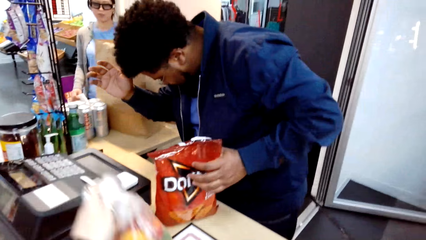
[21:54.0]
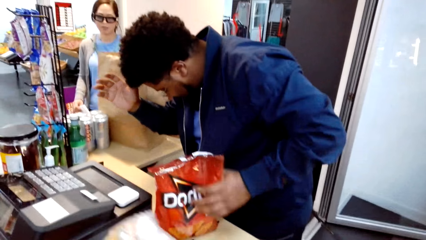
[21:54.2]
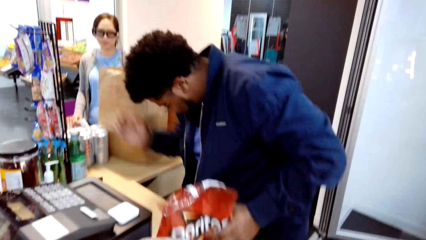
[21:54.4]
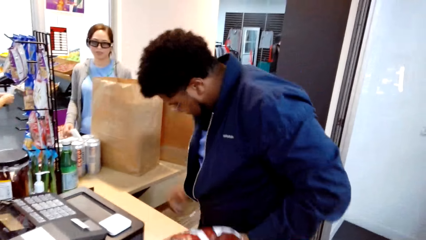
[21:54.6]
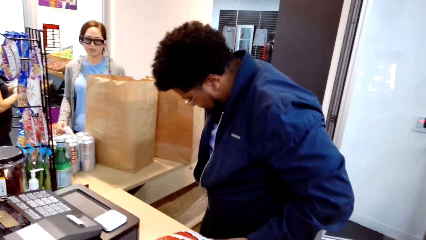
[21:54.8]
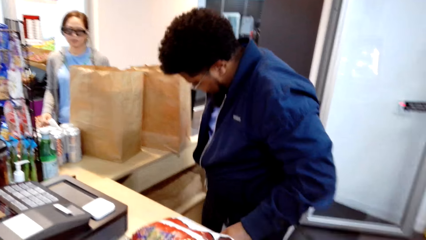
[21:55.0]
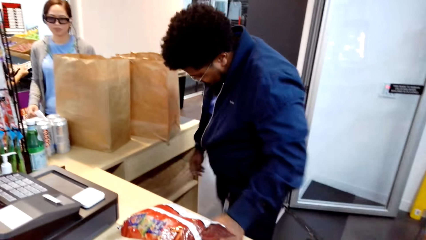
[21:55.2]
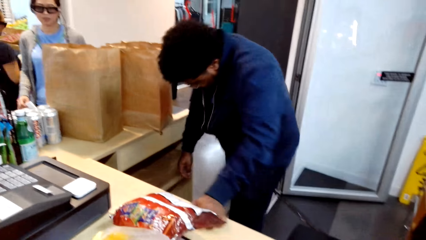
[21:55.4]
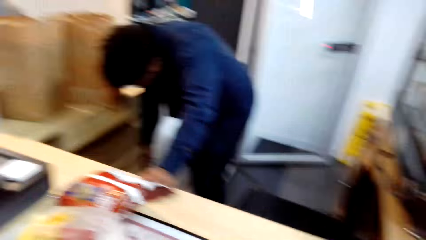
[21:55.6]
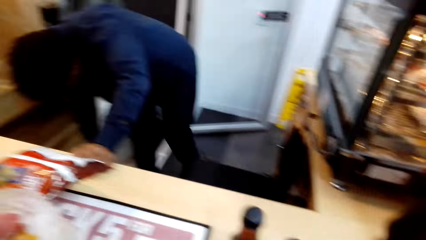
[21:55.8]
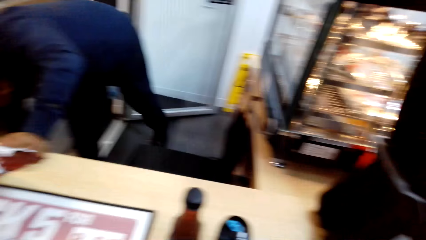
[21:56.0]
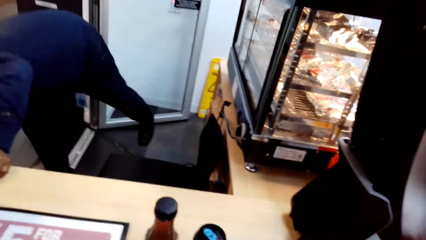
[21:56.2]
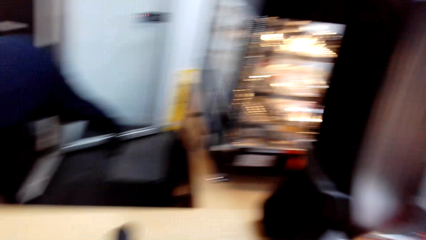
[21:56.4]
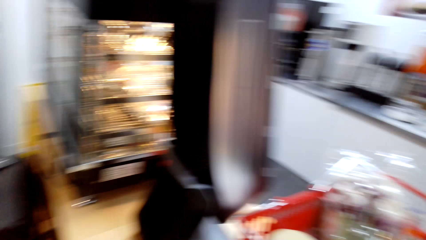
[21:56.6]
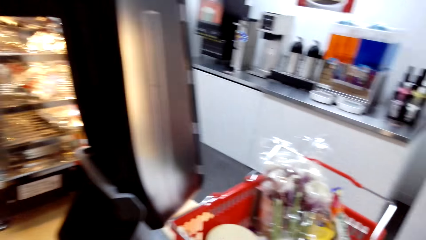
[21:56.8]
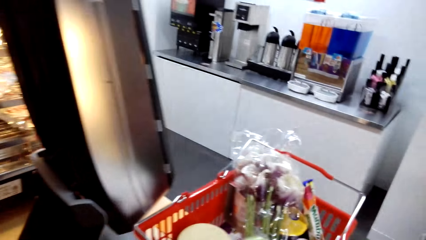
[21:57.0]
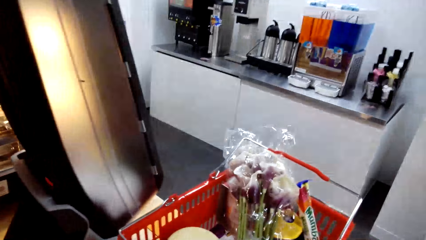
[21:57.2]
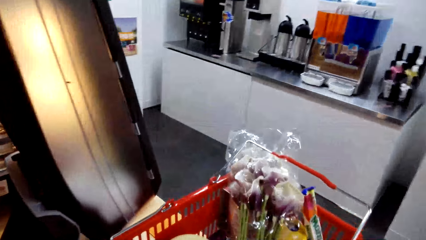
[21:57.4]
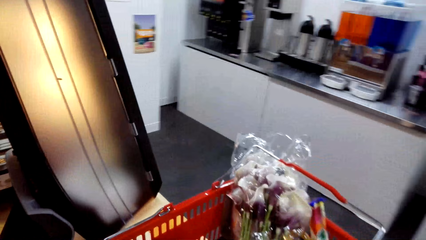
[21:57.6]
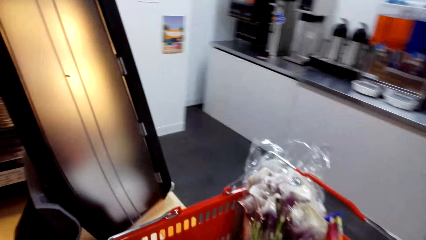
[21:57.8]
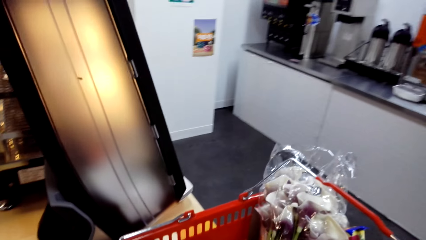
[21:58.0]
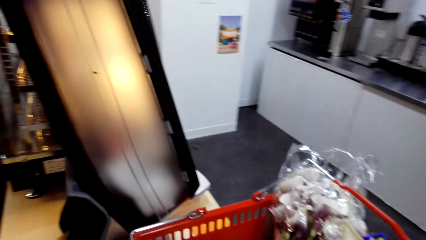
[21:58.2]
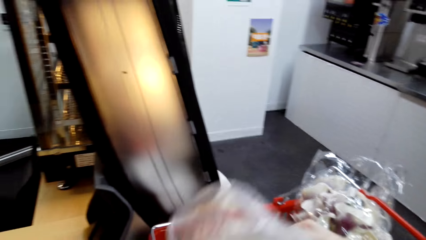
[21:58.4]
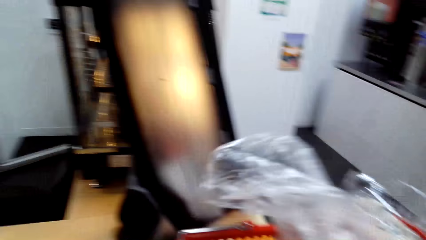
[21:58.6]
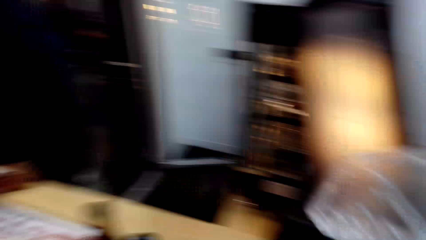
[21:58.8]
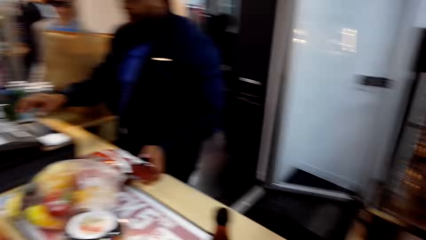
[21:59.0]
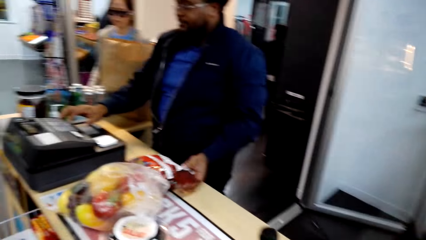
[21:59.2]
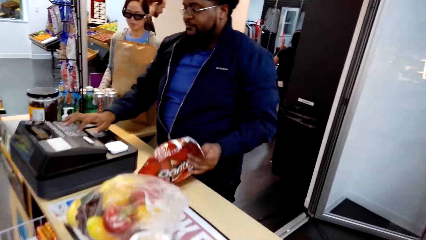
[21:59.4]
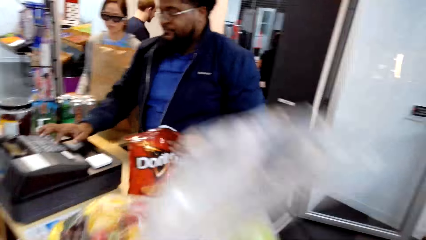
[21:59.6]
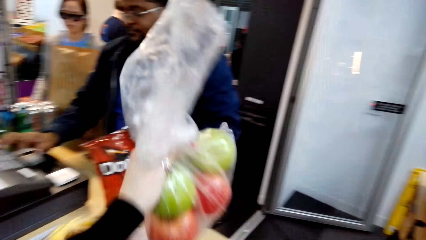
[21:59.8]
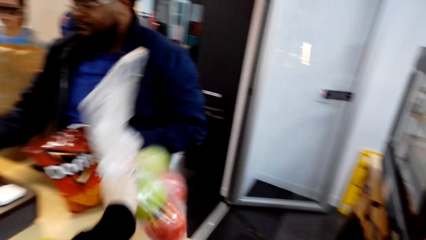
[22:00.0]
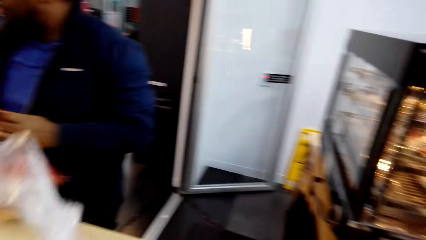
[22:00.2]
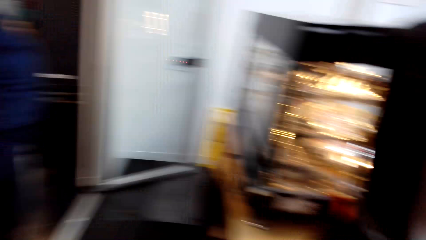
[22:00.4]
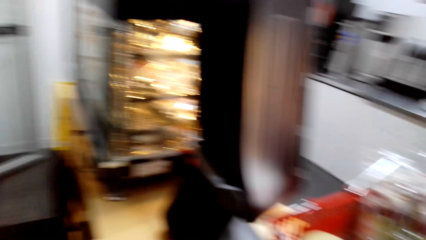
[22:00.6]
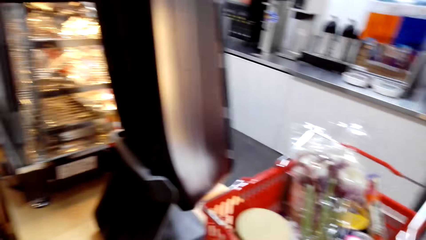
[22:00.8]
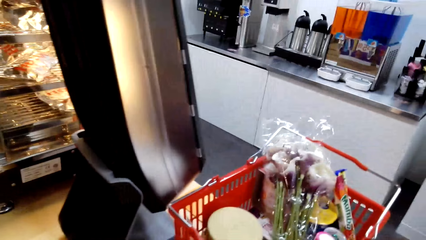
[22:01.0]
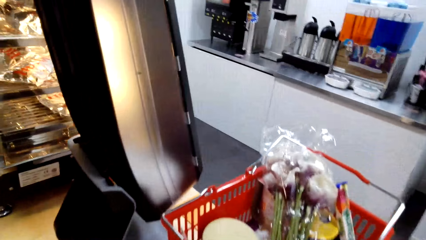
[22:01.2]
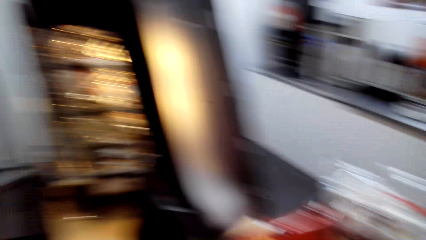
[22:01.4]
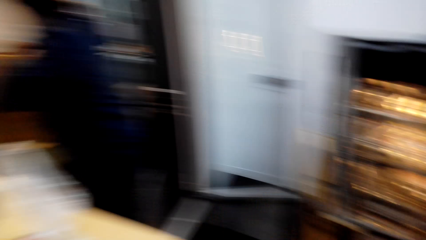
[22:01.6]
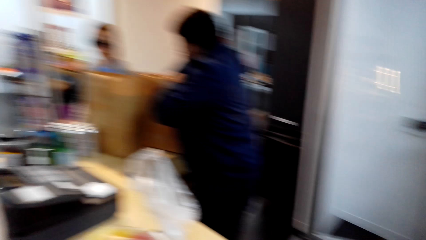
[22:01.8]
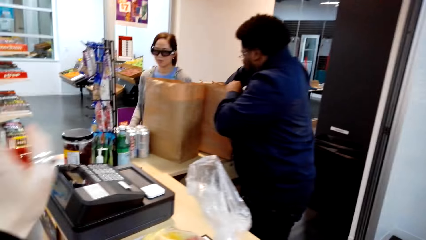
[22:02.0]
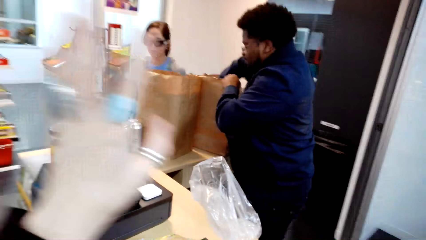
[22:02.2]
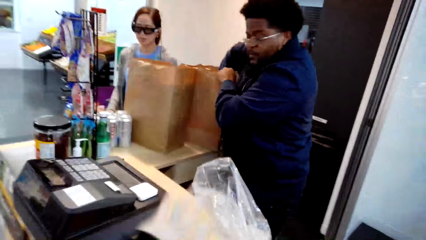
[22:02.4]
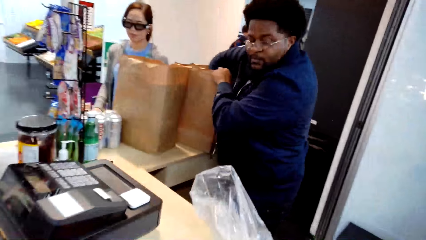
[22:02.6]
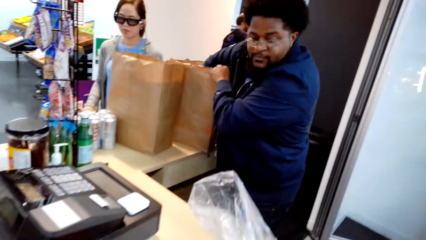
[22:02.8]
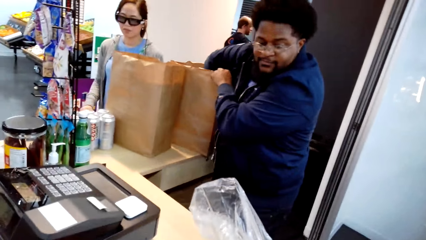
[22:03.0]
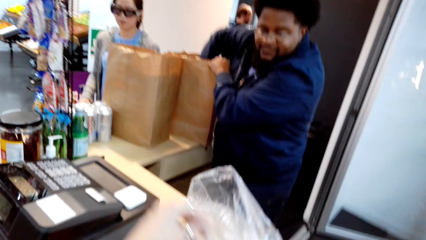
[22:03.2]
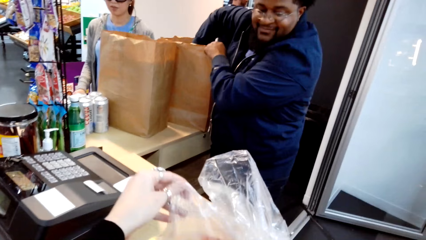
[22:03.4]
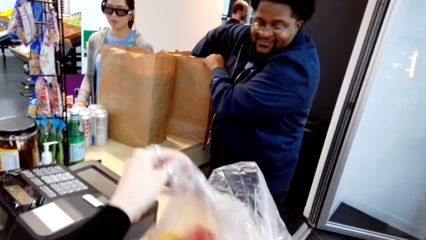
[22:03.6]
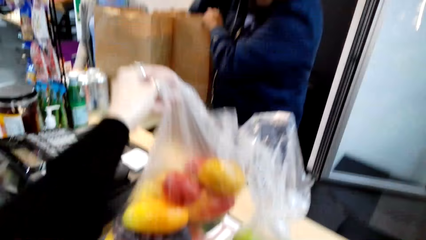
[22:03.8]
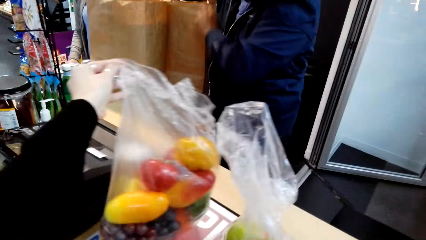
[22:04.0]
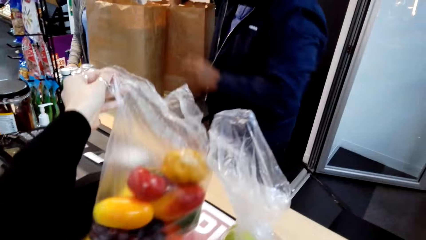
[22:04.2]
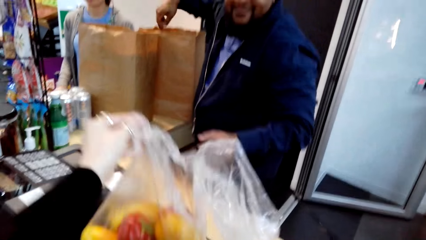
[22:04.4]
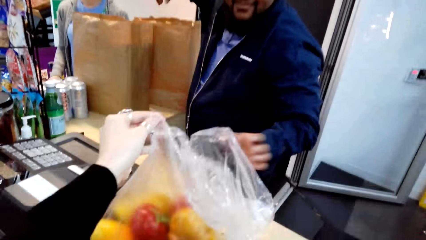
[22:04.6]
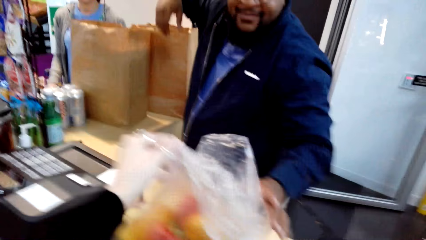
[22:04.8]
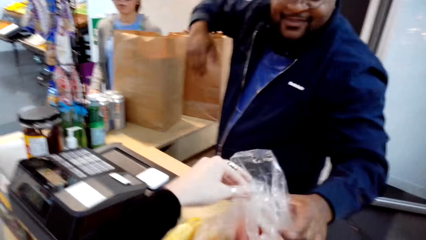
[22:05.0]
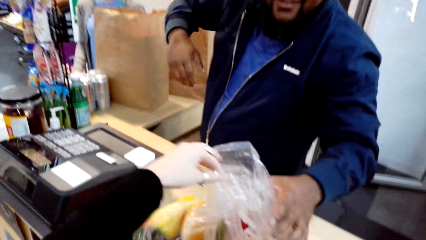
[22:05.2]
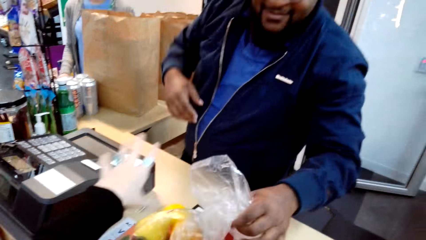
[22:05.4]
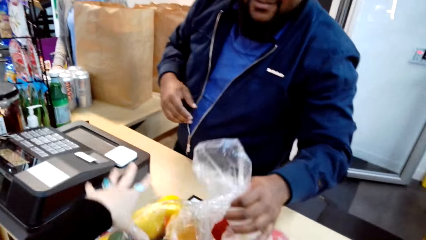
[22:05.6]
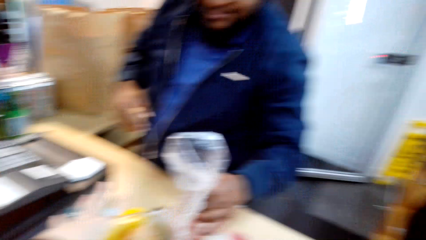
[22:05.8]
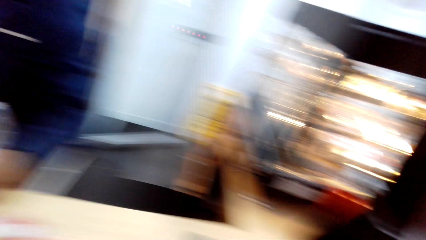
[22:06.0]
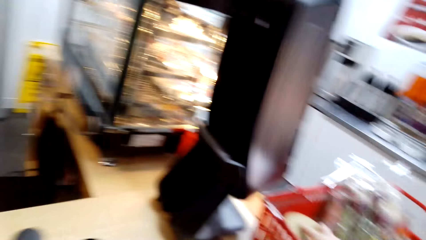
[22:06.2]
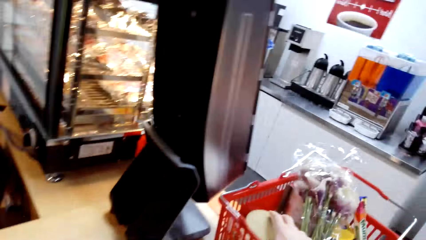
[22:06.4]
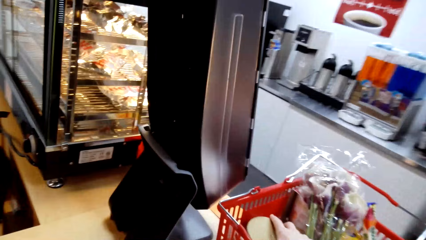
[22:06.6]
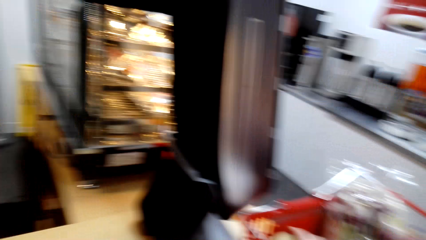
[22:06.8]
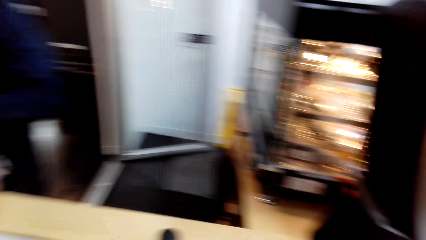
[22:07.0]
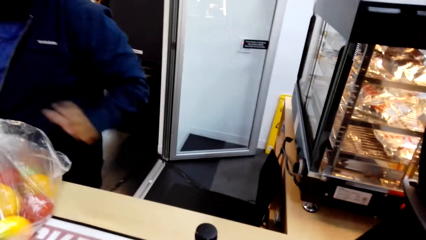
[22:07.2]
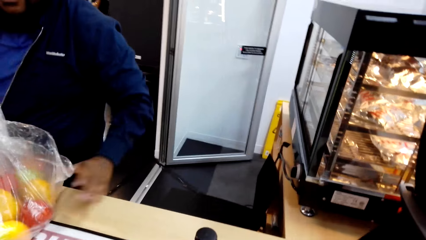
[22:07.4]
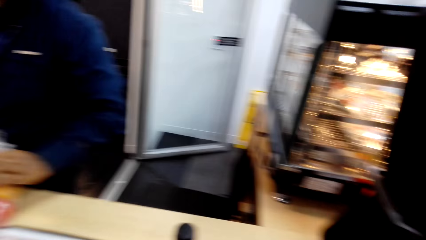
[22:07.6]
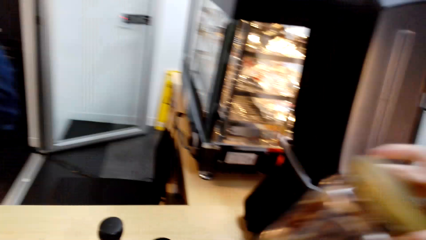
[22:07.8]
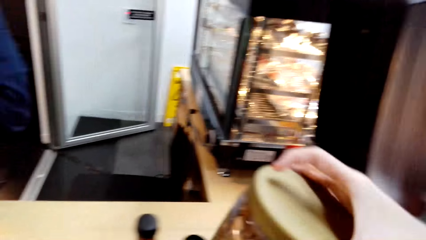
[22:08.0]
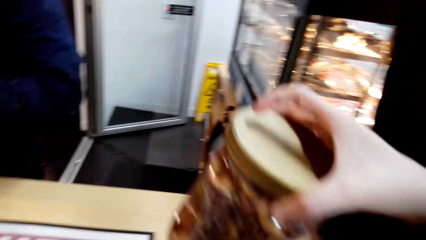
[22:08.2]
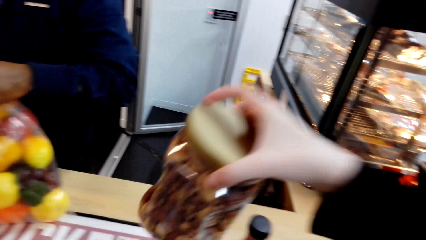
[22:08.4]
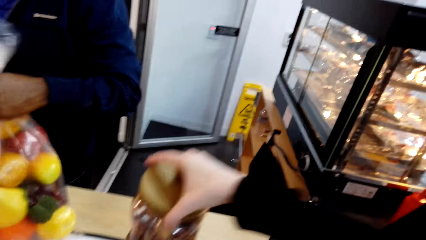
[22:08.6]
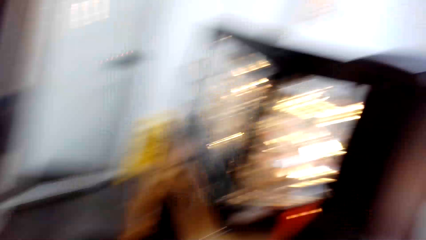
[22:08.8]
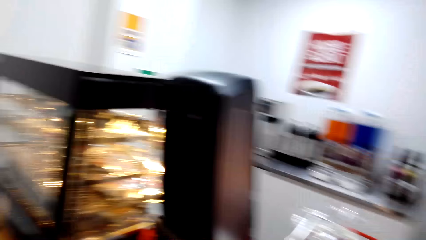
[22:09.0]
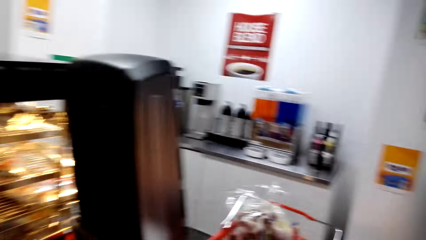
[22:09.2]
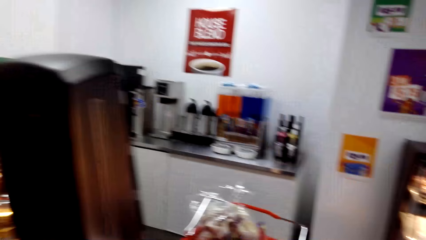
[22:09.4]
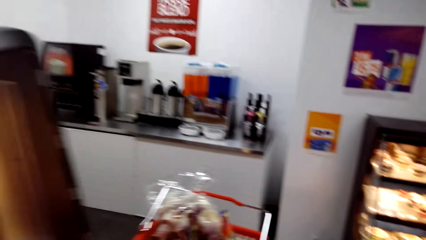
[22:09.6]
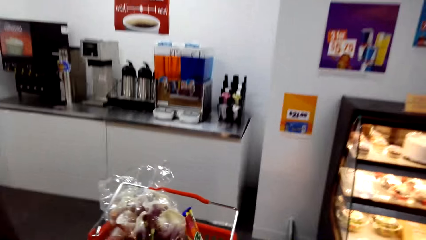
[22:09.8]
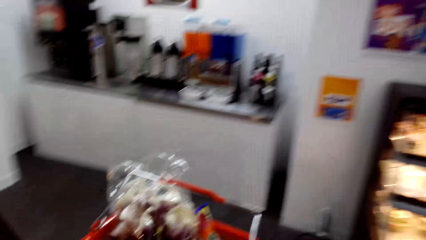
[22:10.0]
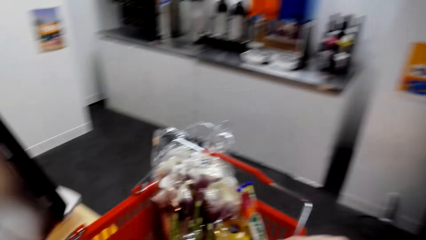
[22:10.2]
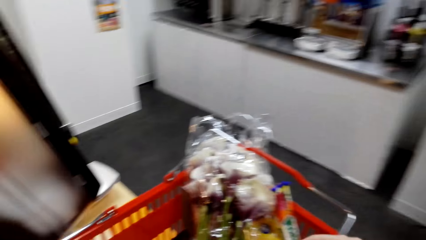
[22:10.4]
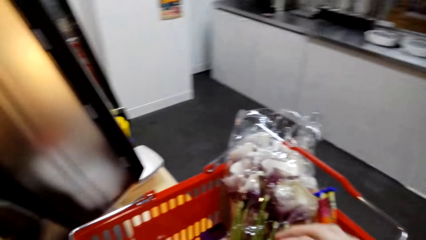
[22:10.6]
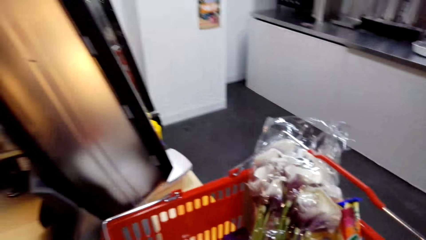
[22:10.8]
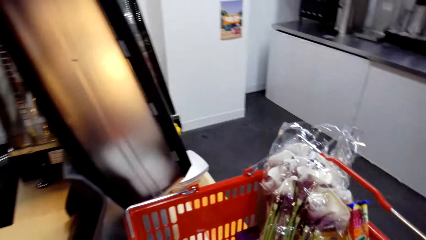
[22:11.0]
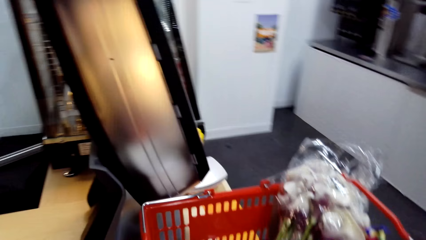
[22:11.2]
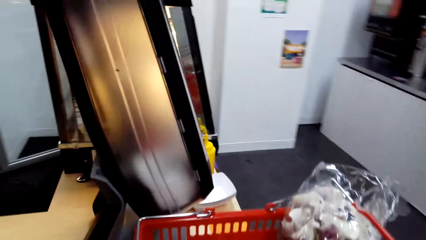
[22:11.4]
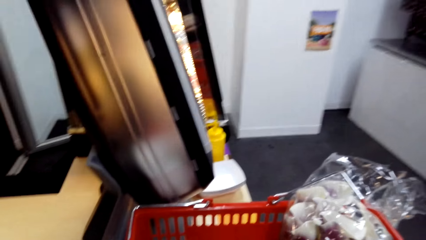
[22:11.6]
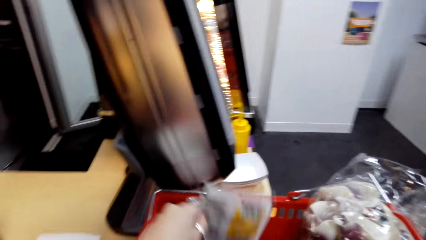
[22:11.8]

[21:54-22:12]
A man bends, does calculation and puts items in the shopping bag.
